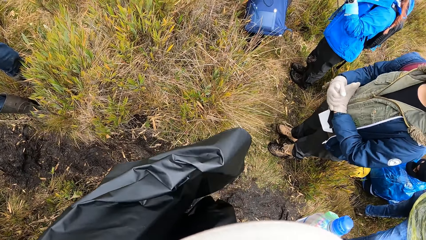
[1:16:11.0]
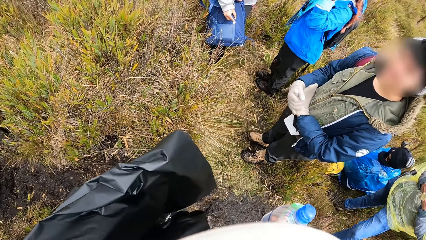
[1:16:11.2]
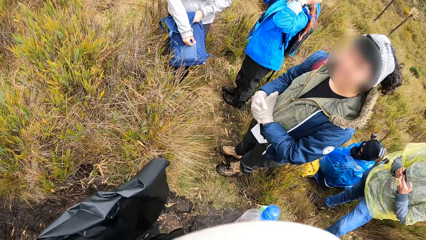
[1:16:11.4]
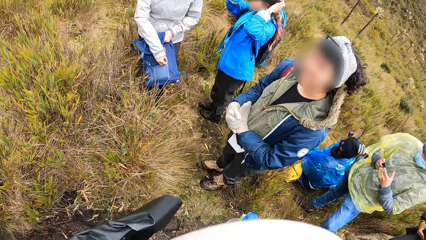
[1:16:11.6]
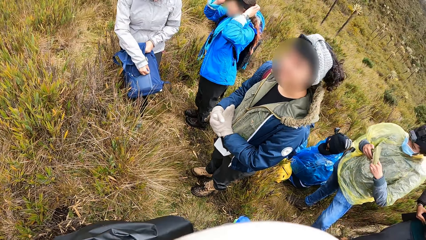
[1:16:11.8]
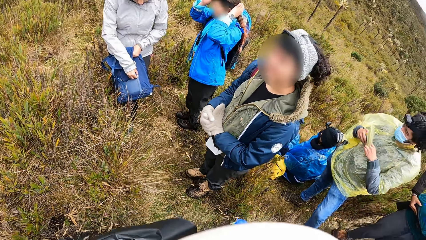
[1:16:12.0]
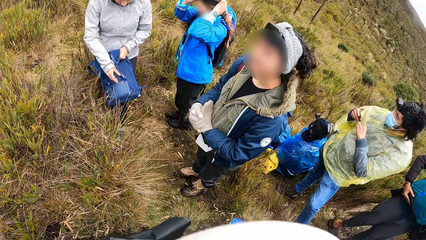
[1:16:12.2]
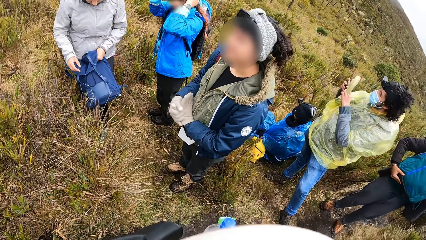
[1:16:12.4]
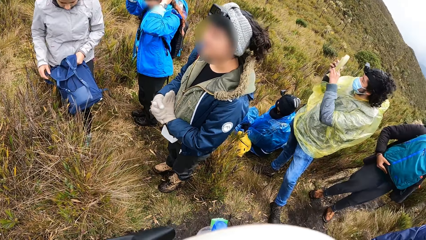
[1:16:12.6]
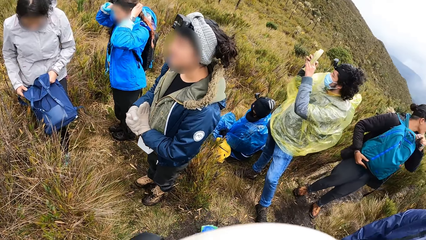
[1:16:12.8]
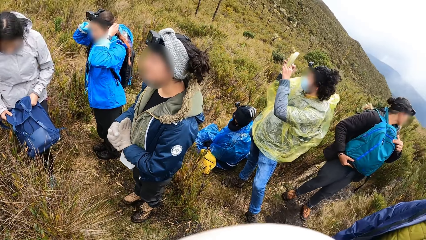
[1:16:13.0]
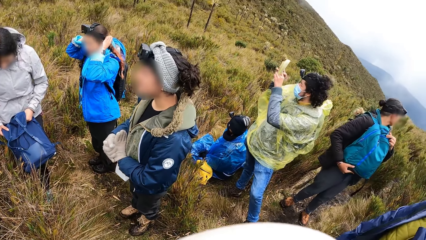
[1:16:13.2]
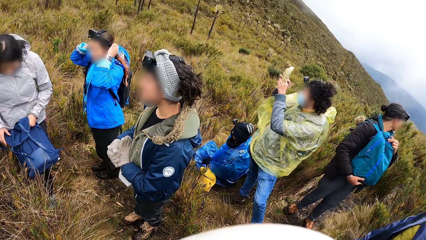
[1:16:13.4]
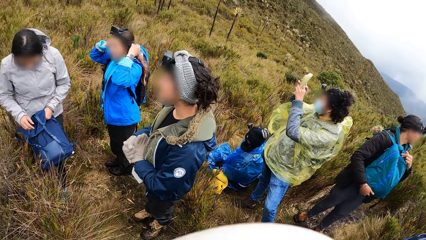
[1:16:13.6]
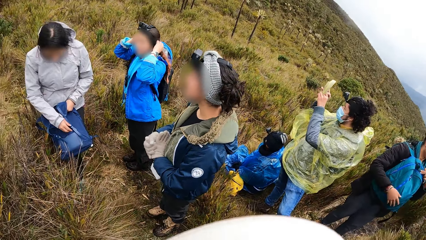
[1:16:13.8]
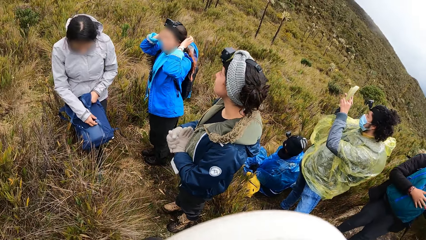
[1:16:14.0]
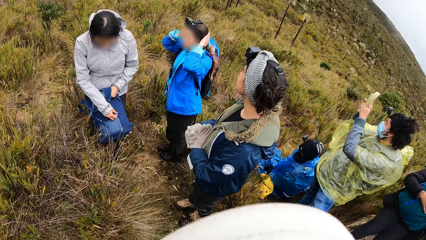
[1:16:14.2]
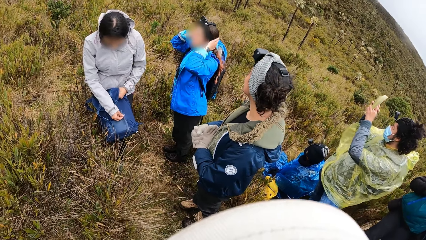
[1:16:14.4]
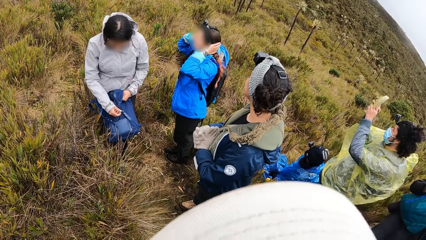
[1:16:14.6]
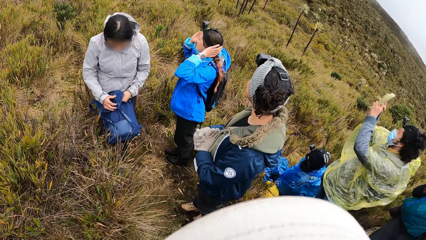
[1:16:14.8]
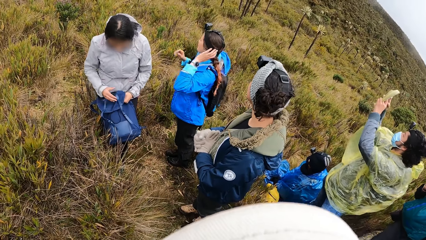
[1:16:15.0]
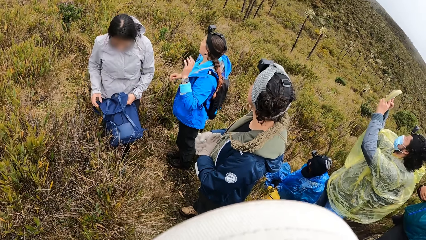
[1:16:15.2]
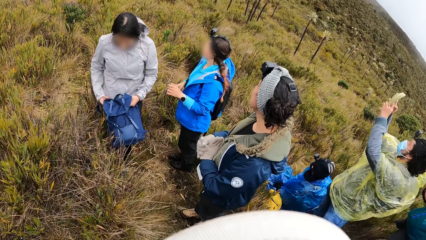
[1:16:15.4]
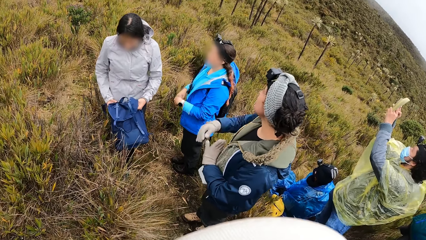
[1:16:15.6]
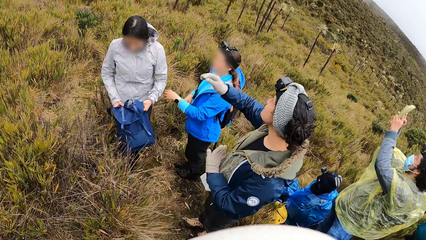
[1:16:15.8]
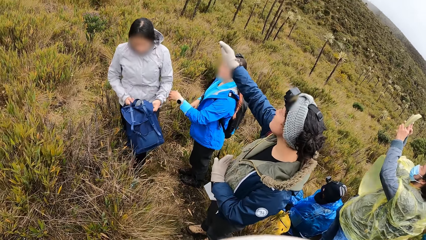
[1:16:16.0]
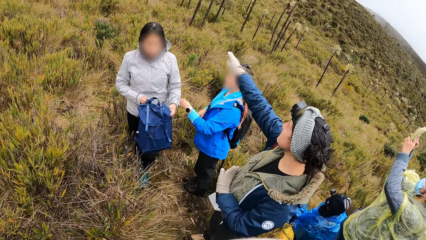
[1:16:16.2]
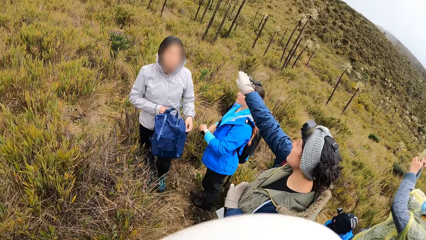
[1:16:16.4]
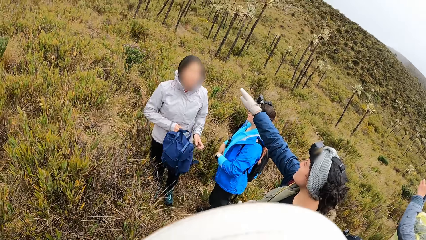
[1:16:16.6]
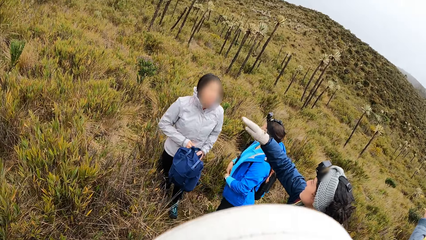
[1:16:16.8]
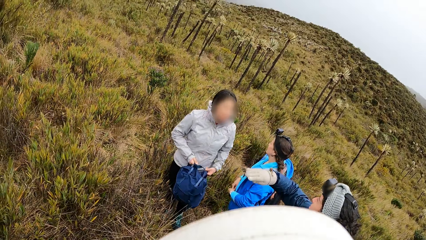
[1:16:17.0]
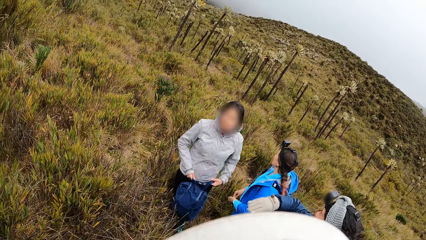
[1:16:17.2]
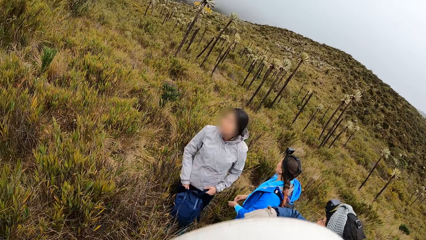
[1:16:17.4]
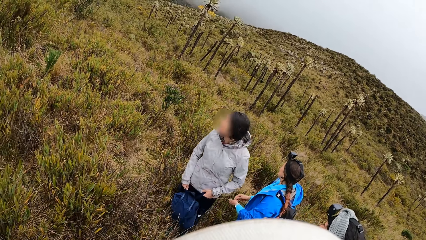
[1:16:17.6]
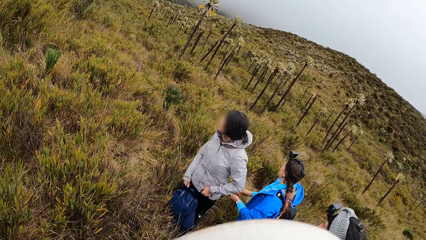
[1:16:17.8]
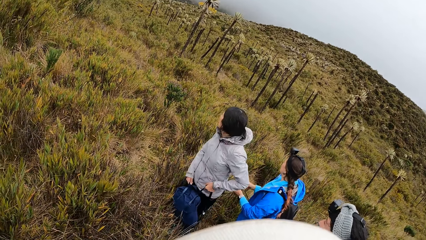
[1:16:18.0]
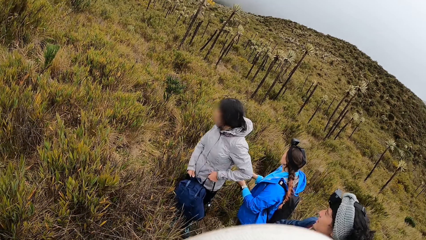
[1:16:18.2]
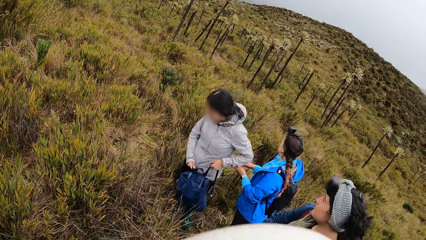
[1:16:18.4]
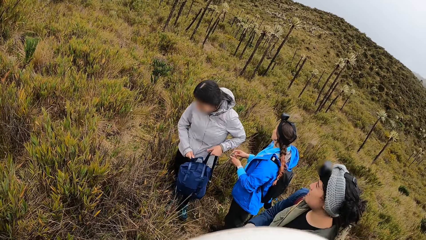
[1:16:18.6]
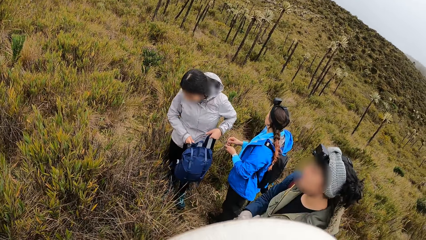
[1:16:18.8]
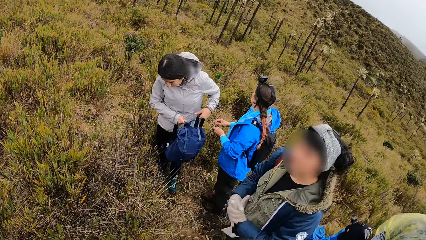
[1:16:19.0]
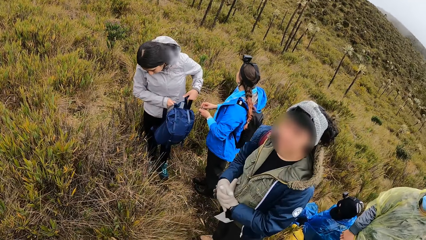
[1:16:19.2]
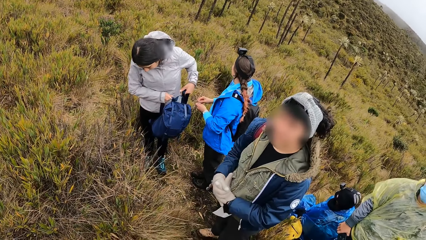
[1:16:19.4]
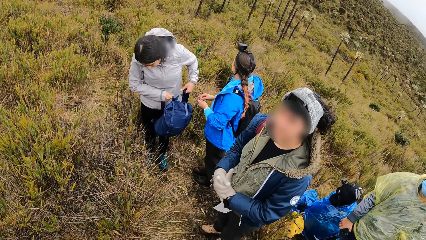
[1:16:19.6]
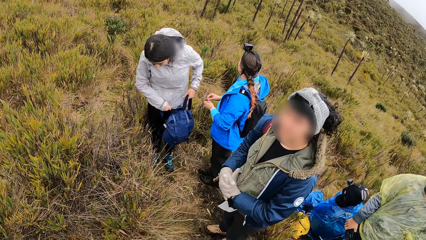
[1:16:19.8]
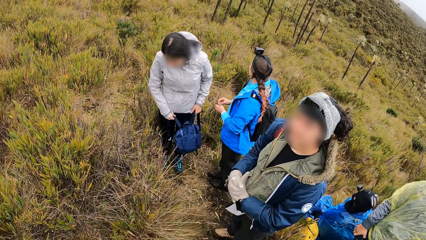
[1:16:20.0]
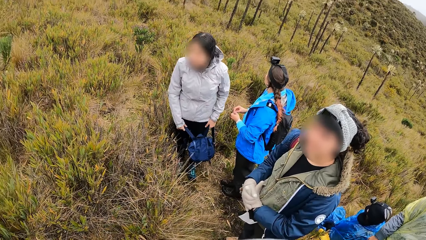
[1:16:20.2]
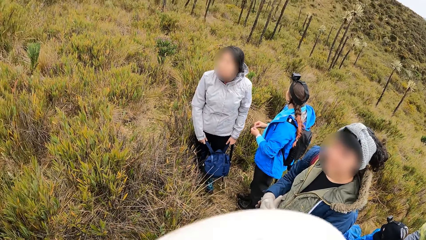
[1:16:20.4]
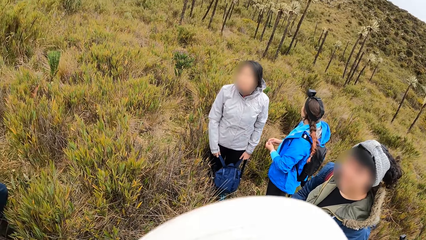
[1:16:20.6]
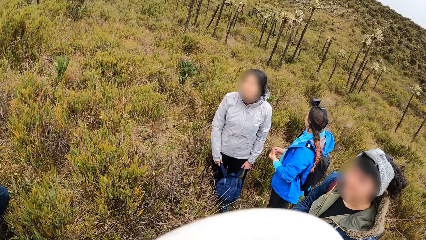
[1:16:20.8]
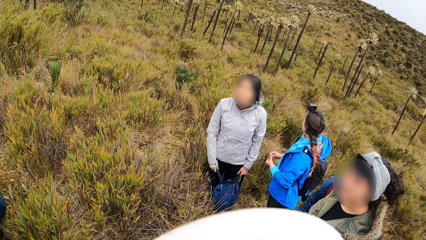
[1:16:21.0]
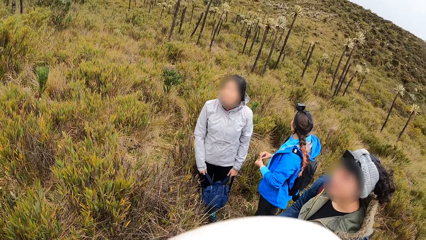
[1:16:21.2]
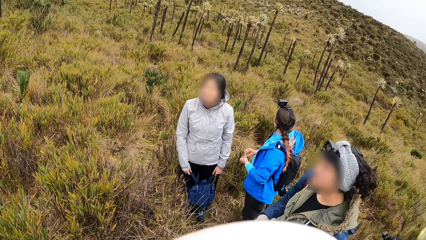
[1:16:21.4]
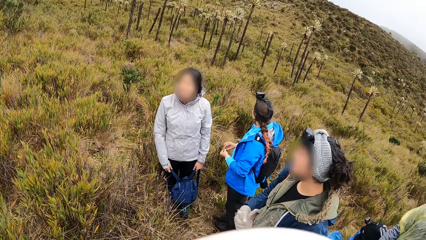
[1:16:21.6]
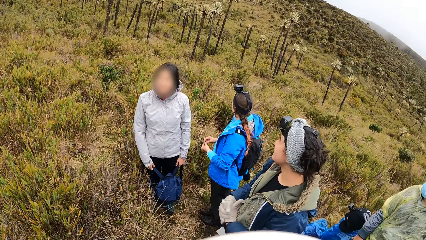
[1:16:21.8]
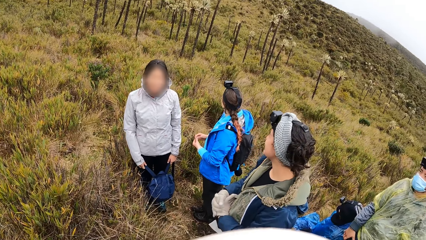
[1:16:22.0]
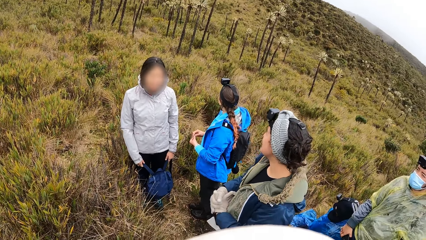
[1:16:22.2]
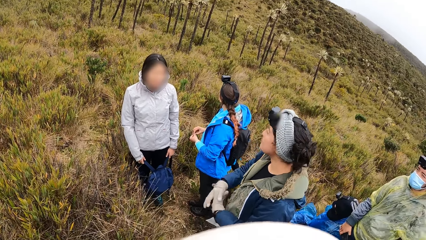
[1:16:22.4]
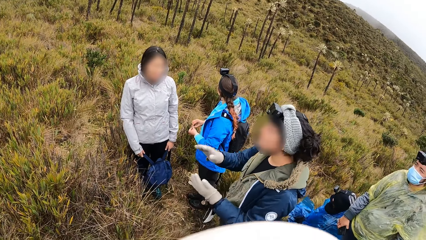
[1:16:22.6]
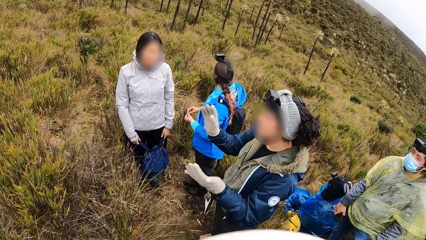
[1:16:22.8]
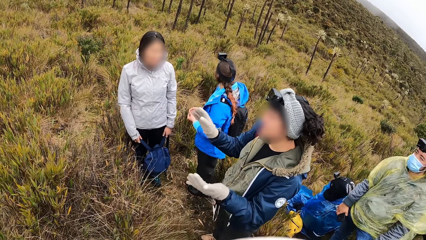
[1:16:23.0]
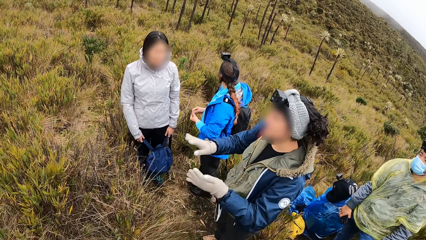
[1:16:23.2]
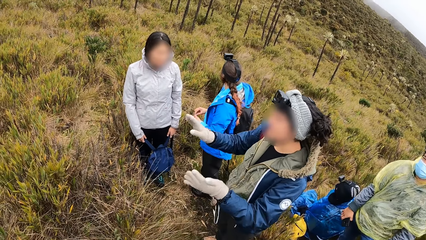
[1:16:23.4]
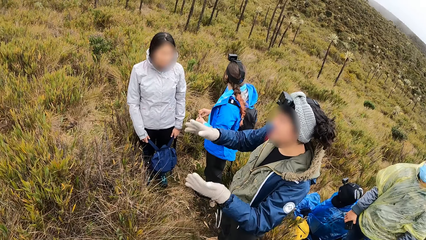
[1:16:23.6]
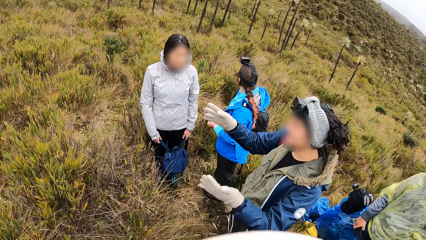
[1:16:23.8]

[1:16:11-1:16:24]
The camera wearer looks around the bush.

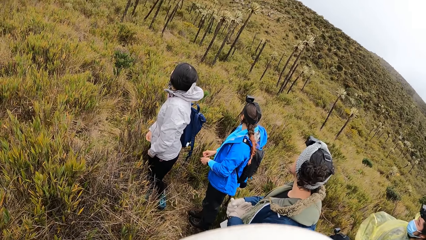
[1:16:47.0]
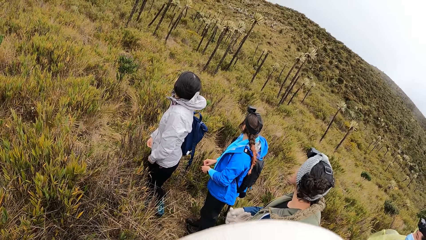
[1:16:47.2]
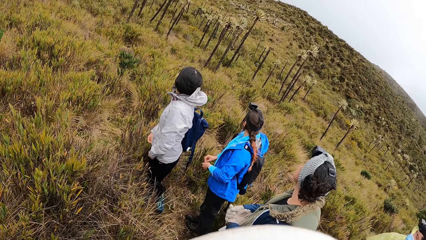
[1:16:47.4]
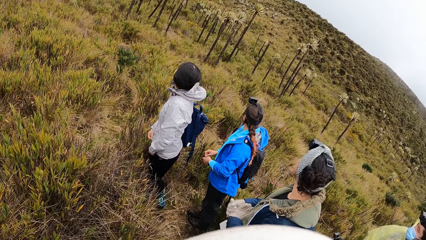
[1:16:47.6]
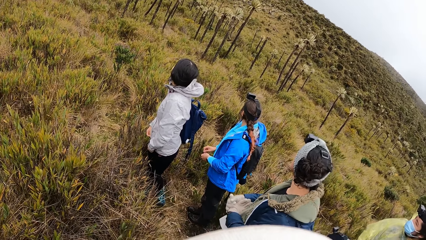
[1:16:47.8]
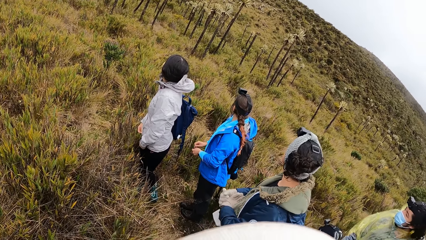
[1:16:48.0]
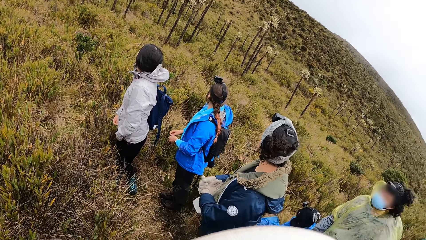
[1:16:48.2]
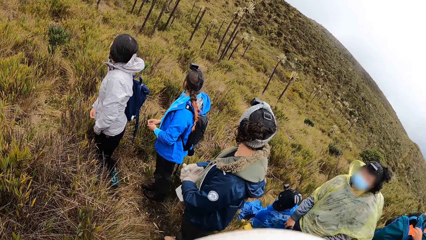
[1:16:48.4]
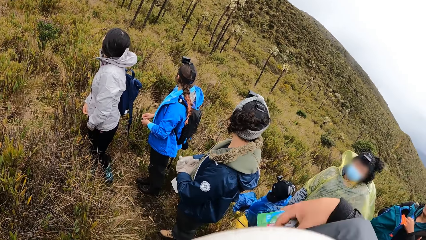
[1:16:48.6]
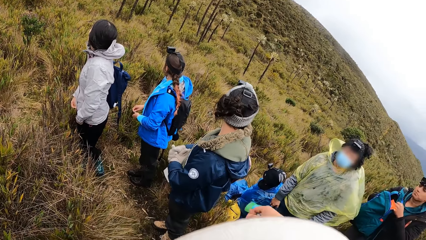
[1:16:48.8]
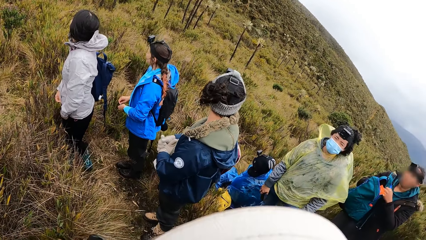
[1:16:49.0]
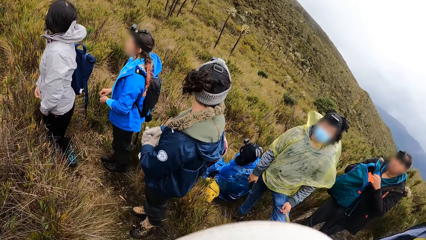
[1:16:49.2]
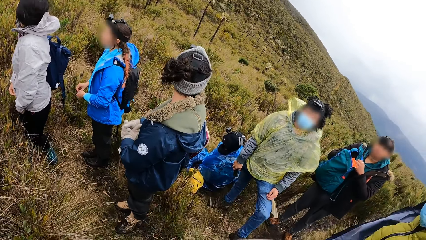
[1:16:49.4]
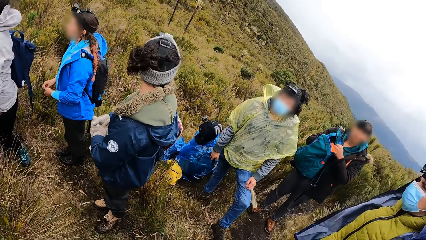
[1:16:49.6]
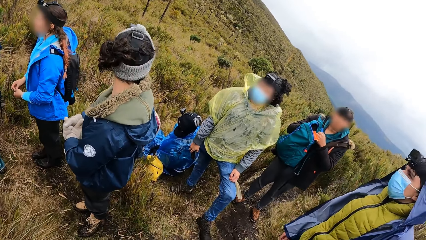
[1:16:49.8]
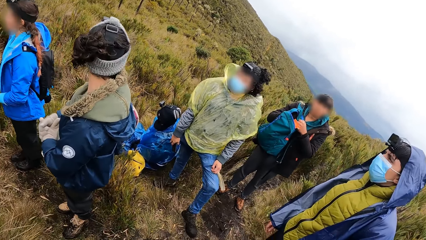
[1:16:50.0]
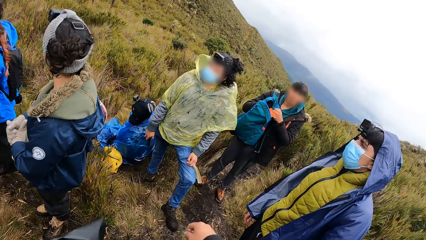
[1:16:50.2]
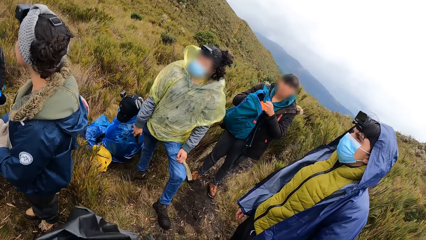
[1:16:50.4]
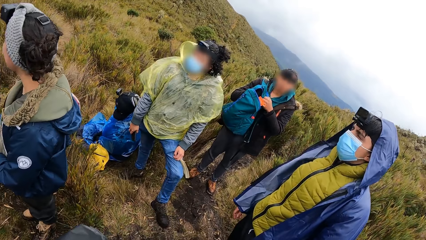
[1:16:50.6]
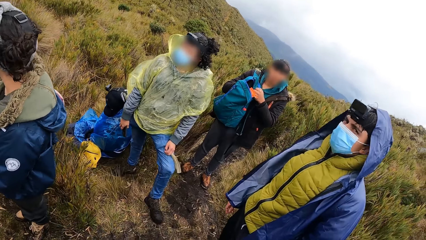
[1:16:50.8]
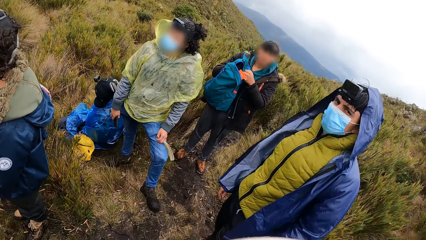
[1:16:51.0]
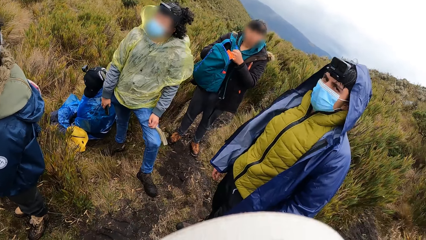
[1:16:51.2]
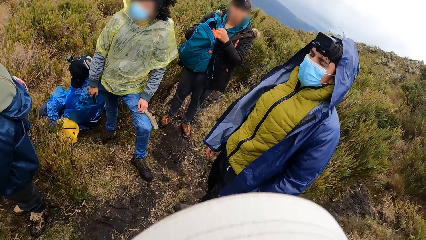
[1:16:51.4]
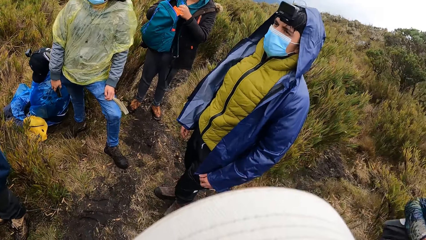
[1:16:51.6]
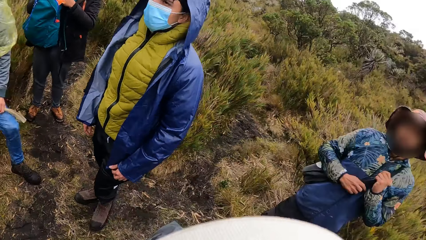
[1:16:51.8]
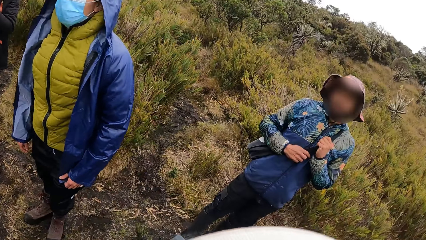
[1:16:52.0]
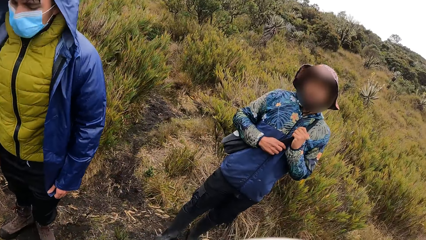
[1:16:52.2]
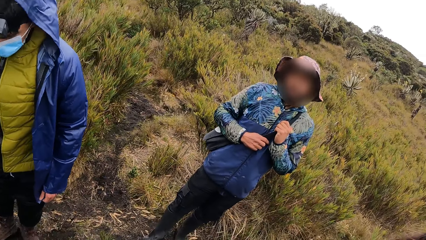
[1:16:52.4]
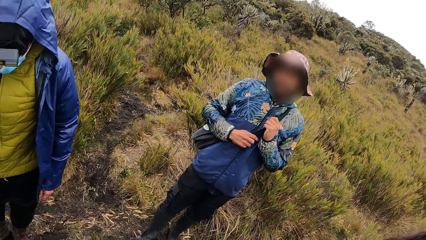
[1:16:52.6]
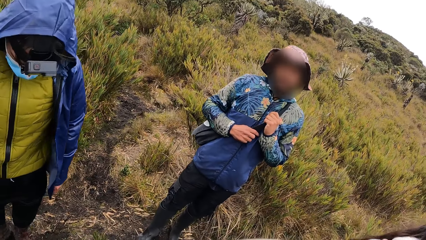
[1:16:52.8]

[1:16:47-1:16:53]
The camera wearer waves the hands.
